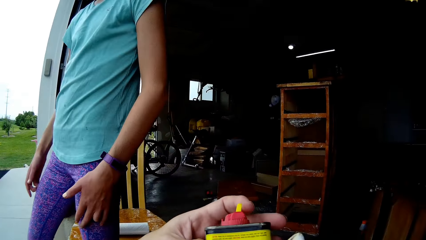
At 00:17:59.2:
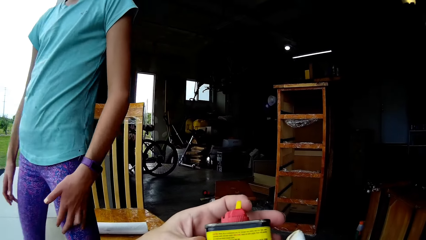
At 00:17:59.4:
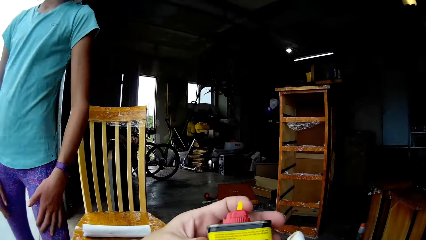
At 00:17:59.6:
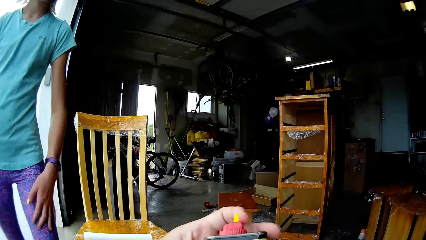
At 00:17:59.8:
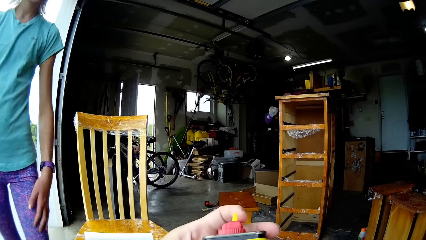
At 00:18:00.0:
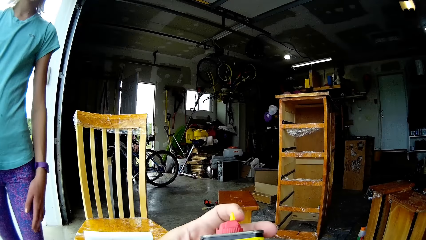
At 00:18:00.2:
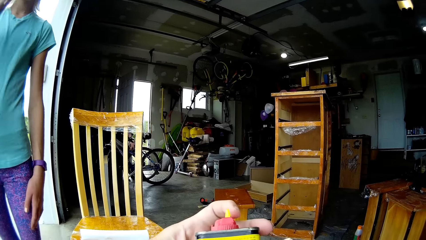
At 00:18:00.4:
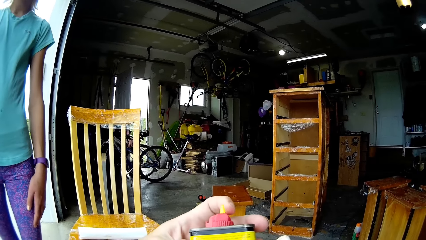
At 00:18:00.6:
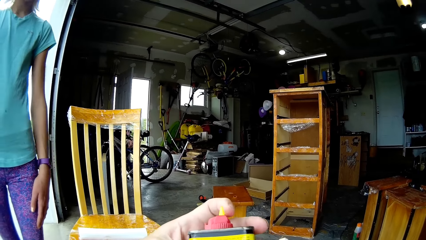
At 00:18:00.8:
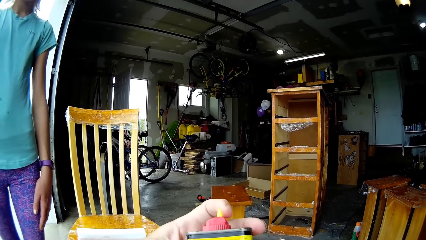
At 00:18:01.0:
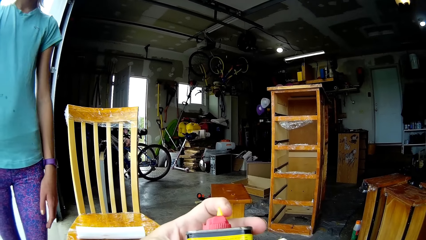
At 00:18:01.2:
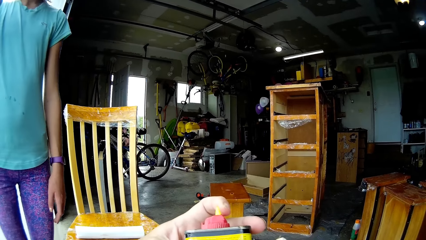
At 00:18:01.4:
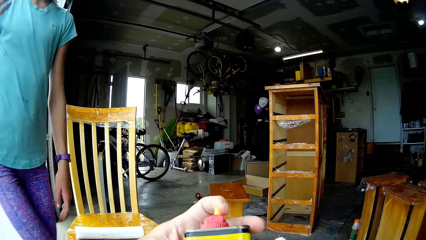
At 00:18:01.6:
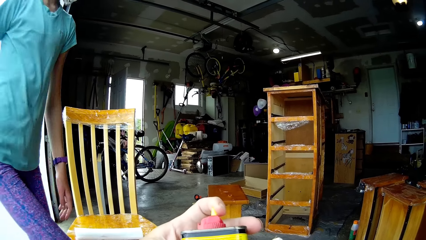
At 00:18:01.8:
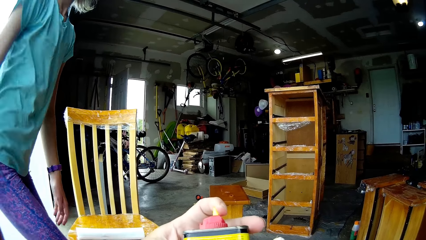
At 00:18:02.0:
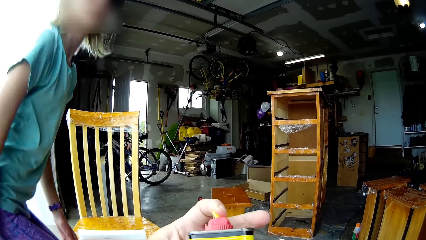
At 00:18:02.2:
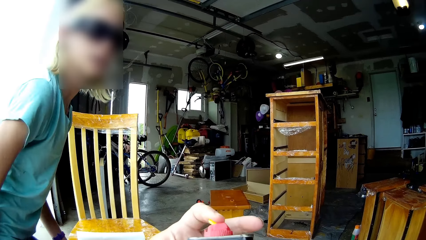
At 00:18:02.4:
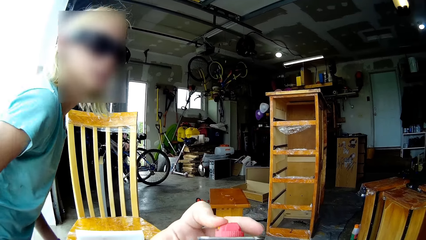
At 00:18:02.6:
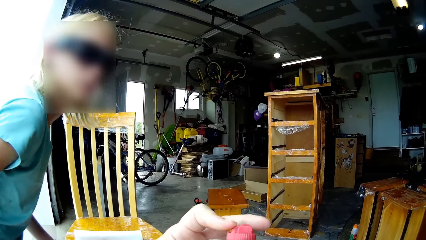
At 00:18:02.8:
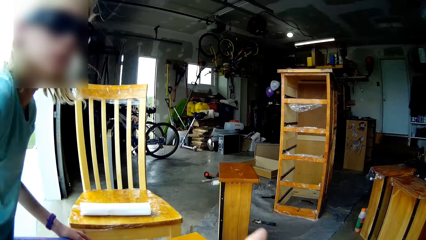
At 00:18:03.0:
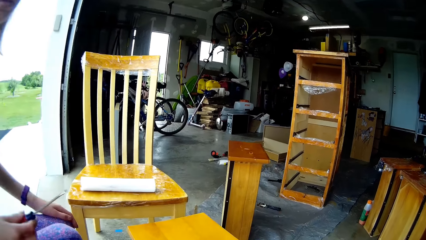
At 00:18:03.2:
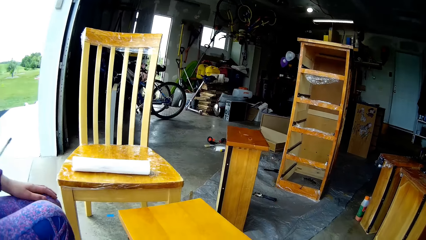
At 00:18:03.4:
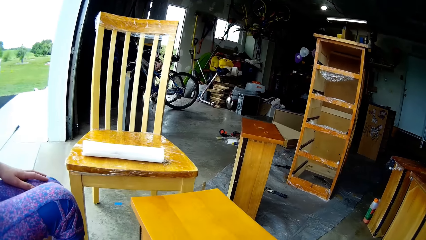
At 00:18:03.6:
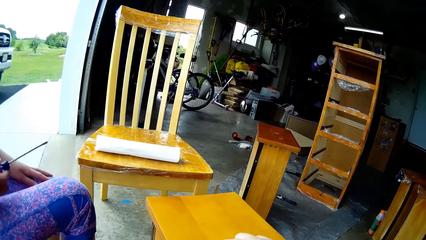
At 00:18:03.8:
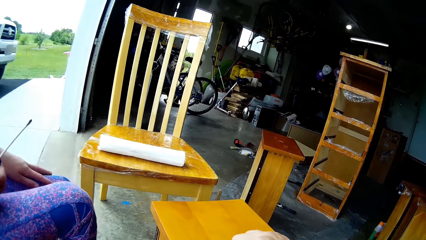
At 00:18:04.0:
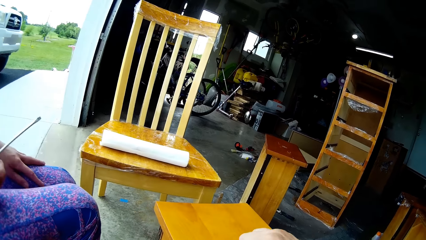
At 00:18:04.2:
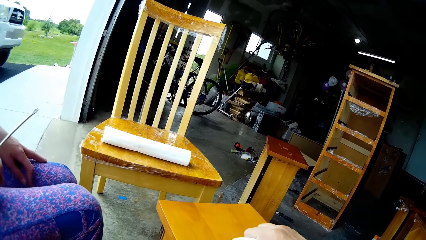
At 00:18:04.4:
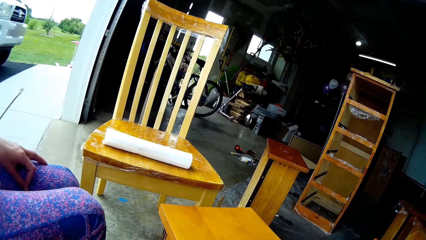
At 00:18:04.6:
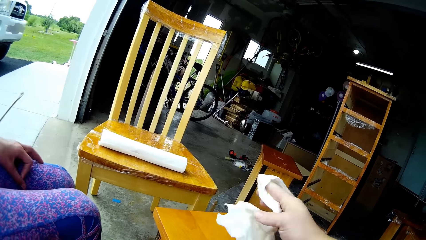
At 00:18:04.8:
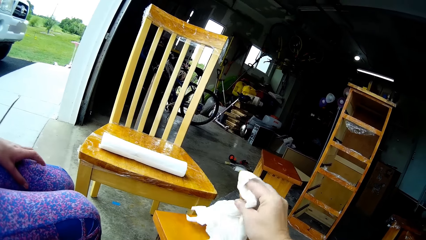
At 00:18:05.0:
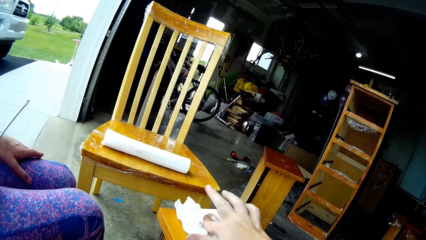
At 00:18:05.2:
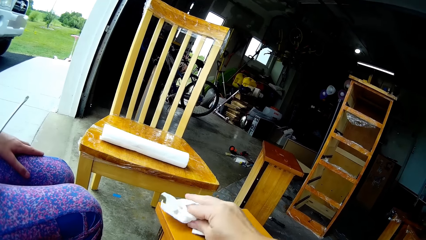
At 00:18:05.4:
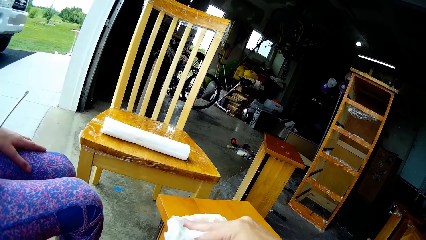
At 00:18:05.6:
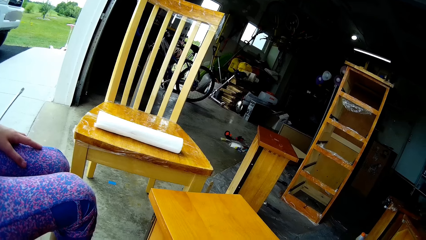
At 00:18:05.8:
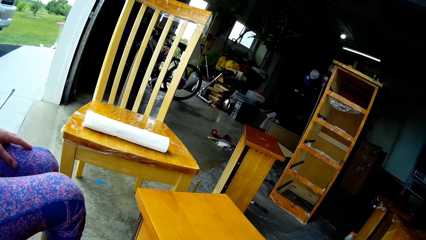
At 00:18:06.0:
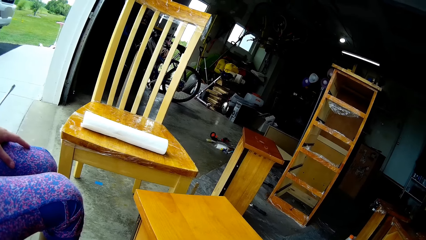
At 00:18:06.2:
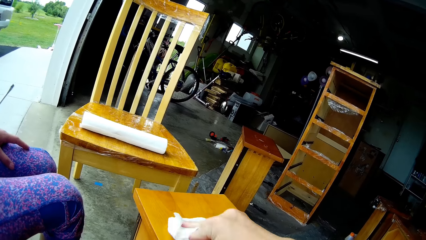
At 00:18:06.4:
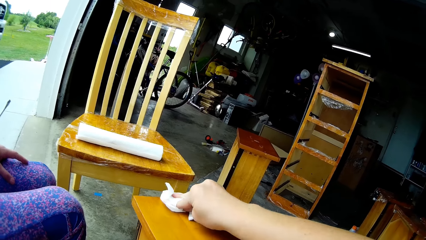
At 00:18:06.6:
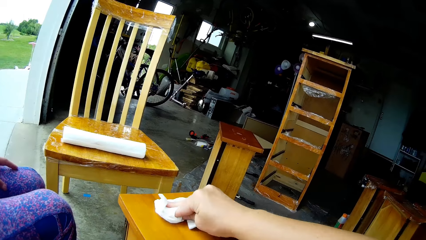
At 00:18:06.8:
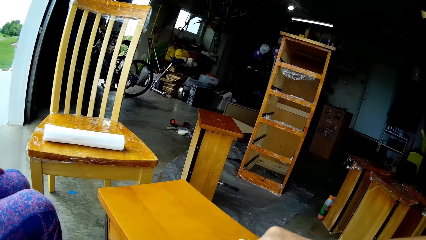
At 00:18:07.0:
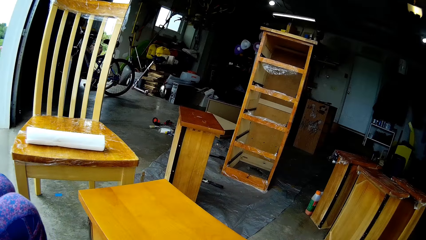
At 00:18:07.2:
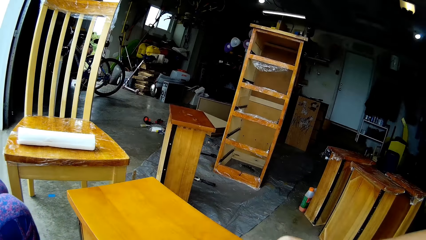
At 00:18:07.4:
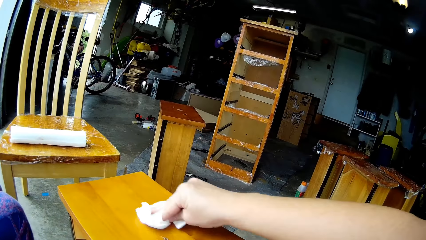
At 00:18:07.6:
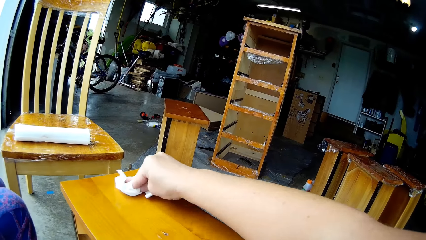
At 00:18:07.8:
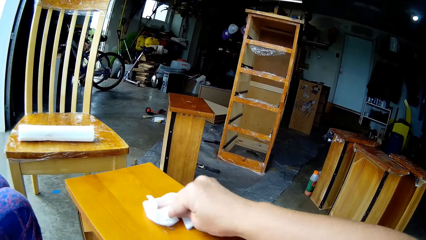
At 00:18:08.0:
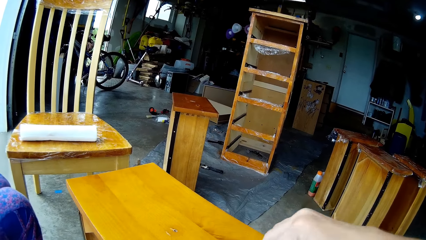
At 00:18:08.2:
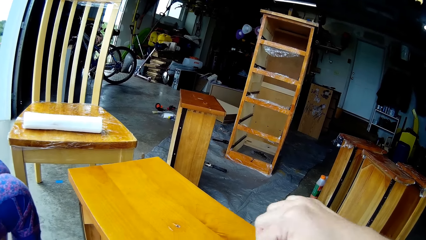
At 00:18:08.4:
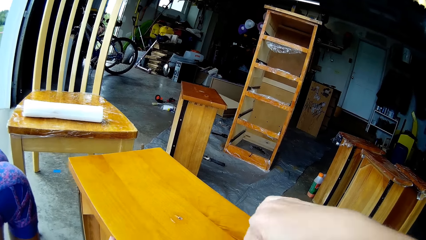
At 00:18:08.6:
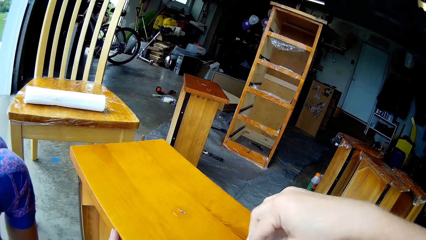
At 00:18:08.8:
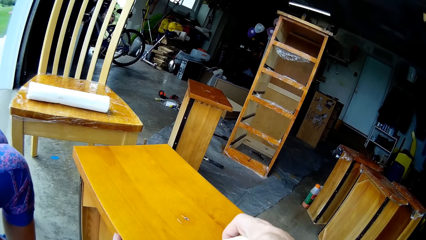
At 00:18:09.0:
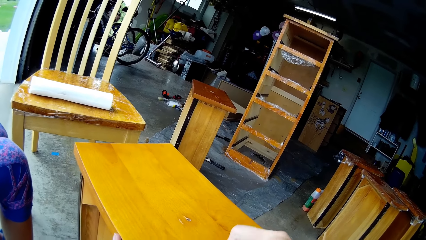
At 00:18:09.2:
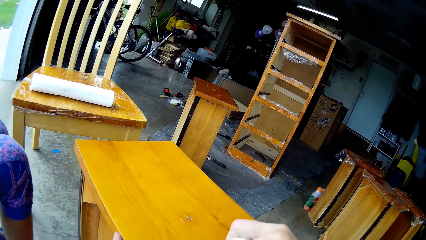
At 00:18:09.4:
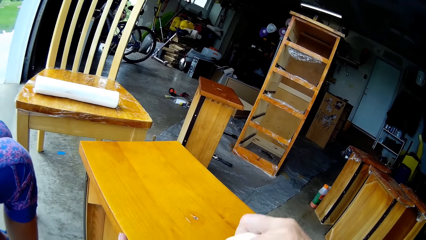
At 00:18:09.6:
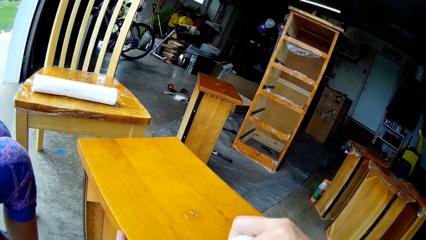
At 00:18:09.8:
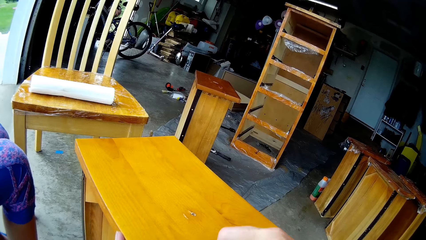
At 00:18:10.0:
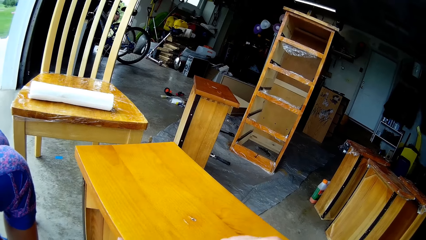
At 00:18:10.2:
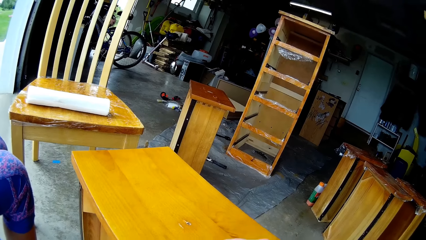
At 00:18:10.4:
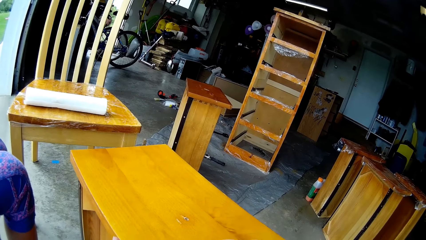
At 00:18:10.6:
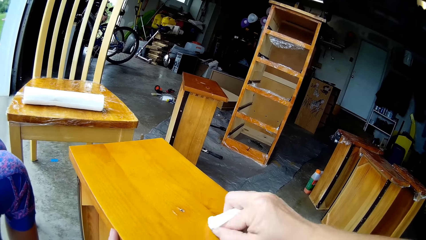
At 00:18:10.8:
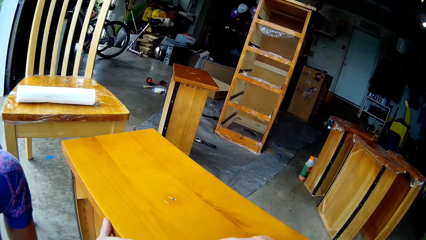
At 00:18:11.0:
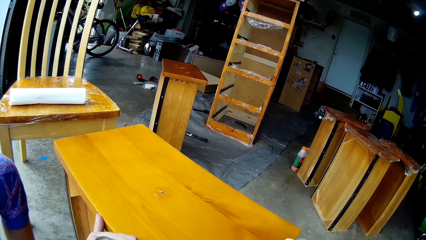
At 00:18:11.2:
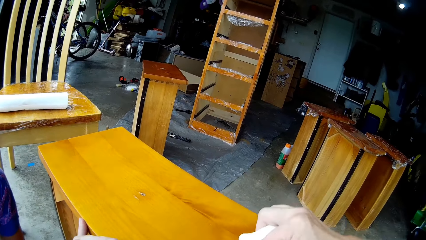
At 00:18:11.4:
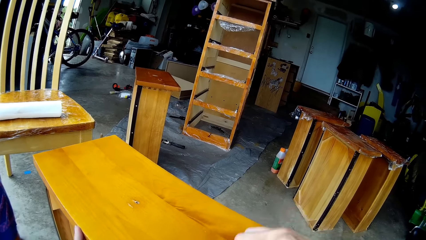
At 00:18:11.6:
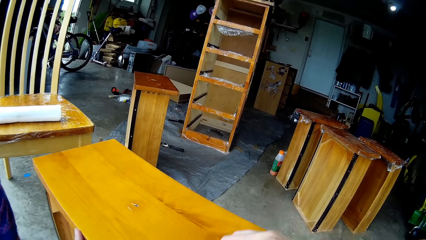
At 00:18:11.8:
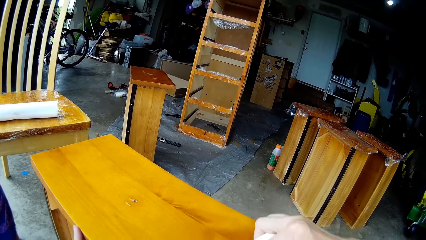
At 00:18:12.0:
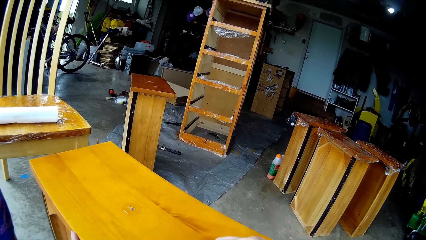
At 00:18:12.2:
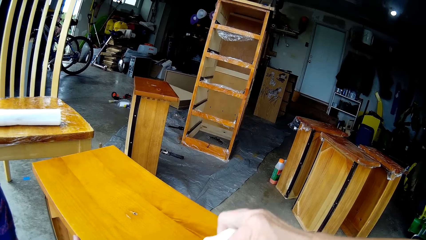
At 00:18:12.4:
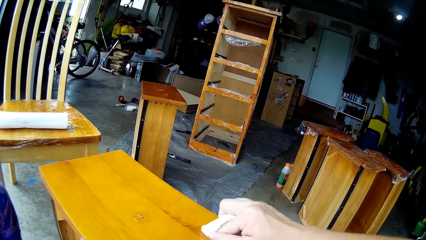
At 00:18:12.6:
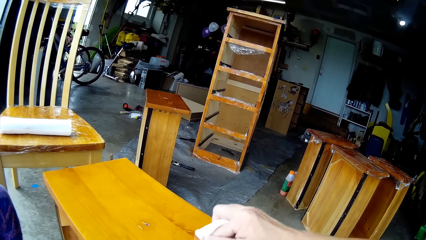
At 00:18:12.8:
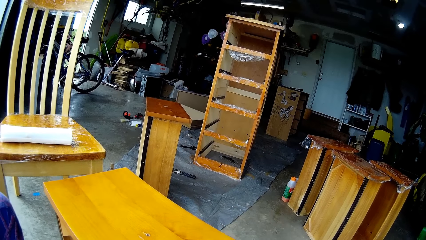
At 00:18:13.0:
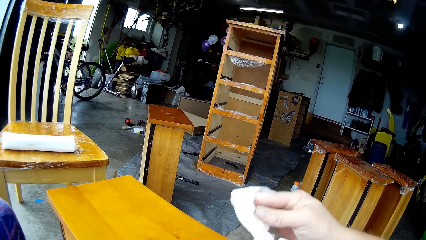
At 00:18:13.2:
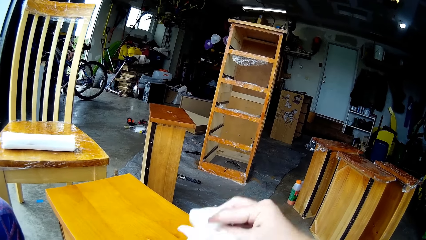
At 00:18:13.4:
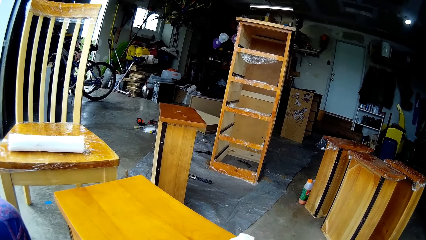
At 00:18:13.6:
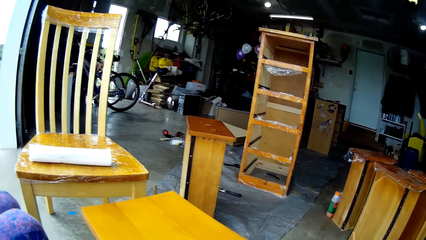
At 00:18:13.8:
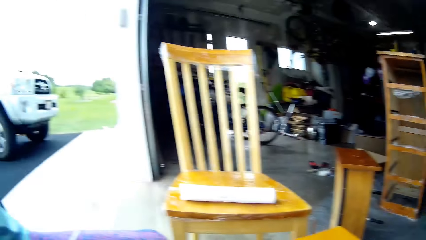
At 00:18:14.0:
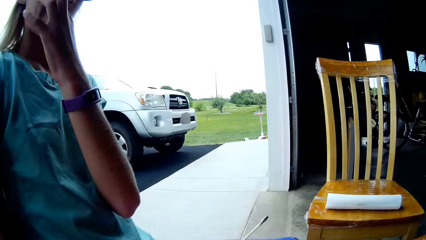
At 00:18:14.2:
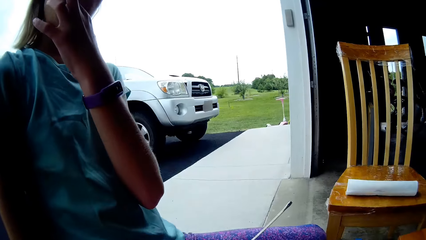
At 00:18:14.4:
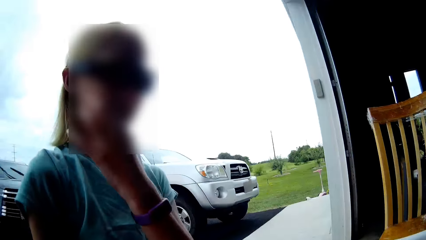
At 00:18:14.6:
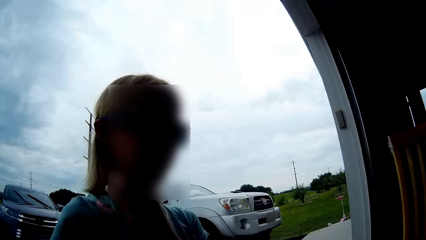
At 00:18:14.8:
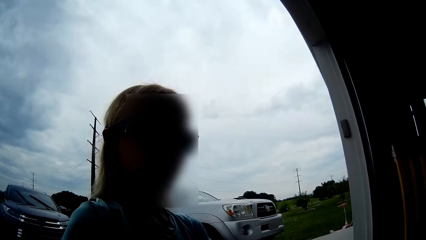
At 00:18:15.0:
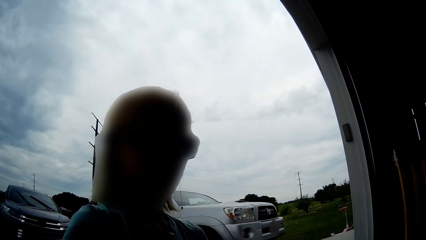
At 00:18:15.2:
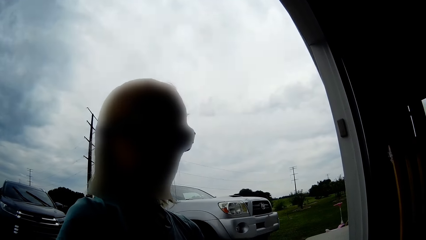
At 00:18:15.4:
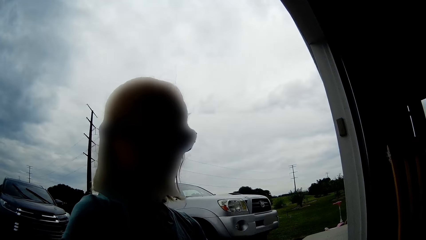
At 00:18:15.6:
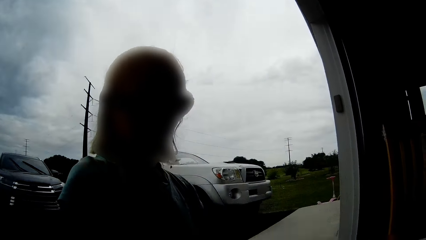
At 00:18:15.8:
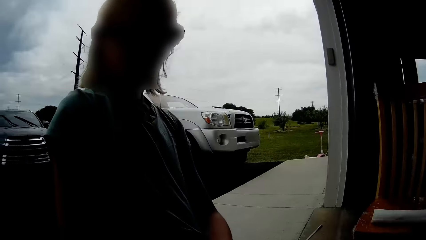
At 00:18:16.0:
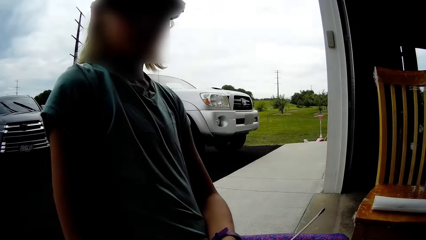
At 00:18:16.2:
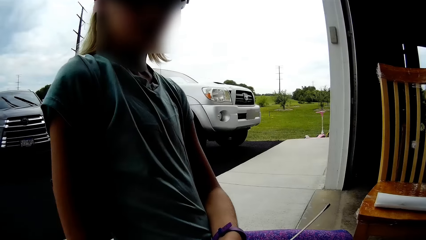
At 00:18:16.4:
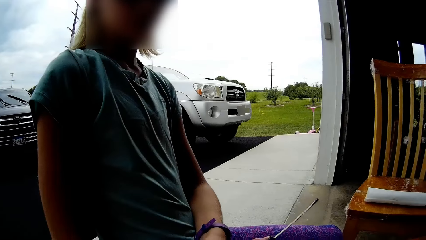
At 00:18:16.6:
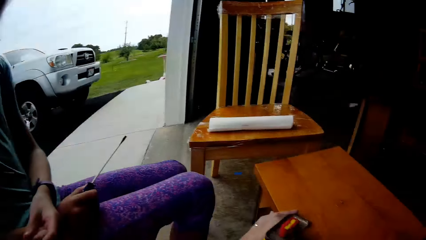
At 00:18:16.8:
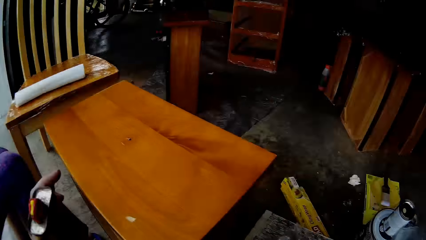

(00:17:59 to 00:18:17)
A lady walks around. The lady sits on the chair. The camera wearer holds the paint tin and closes the paint tin. They move the hand and wipe the table. The lady holds the screwdriver. The camera wearer wipes the drawer. The lady moves the hand. The camera wearer looks around. They do something. They look around again.
